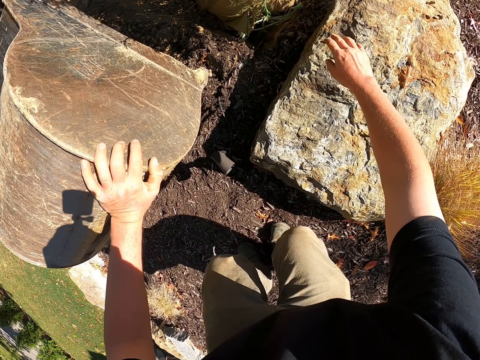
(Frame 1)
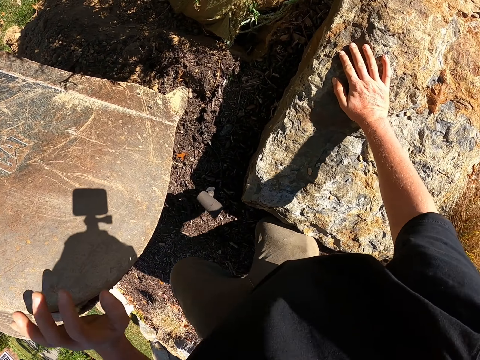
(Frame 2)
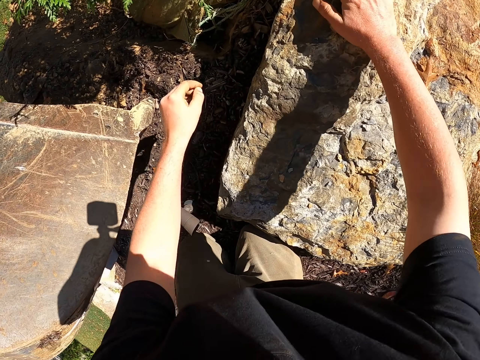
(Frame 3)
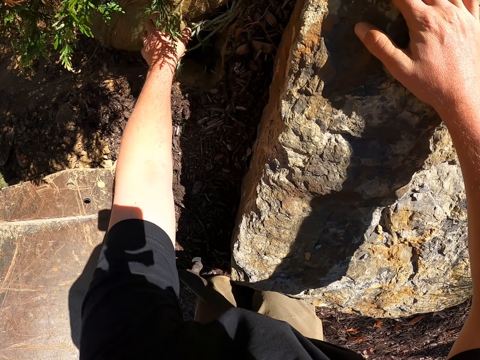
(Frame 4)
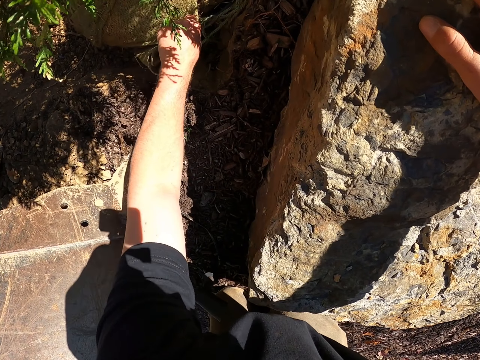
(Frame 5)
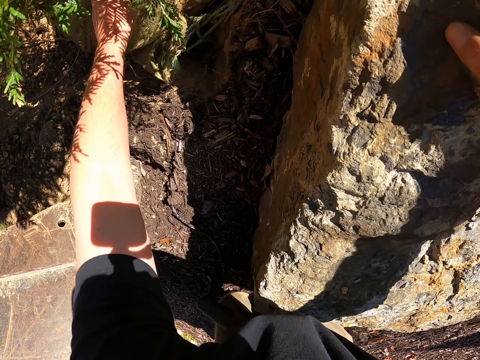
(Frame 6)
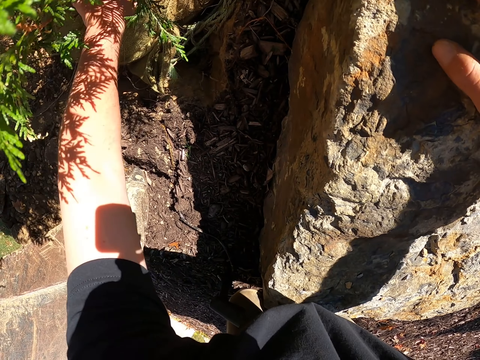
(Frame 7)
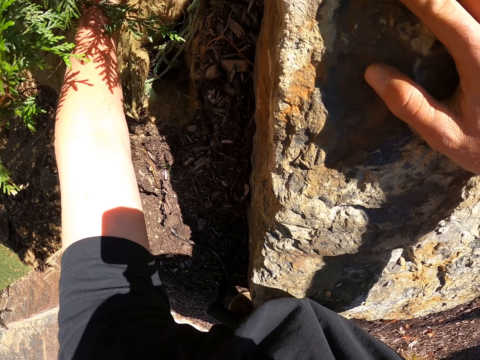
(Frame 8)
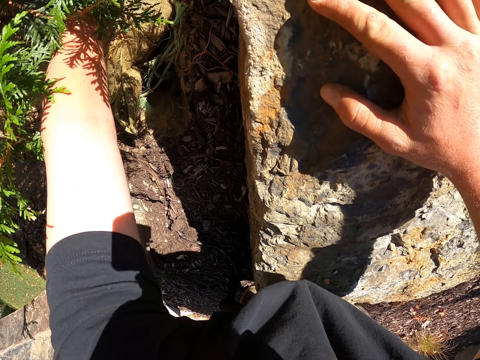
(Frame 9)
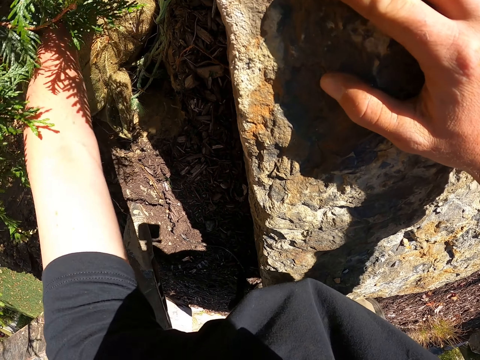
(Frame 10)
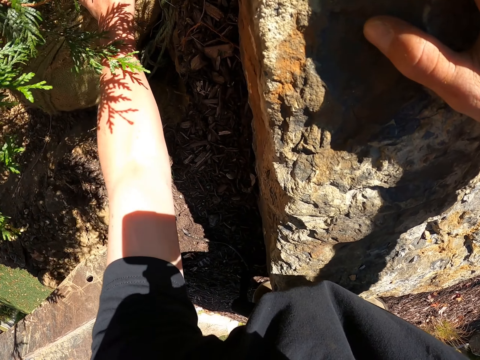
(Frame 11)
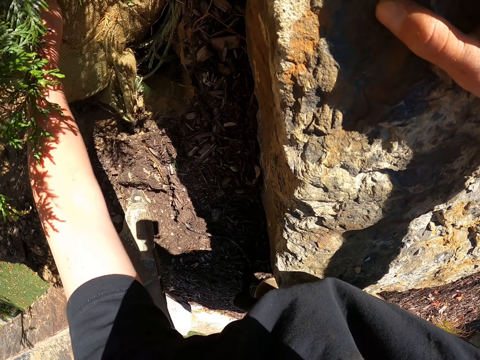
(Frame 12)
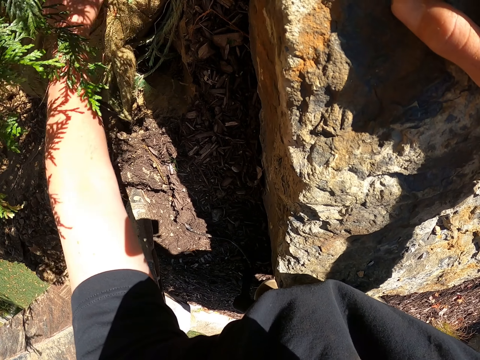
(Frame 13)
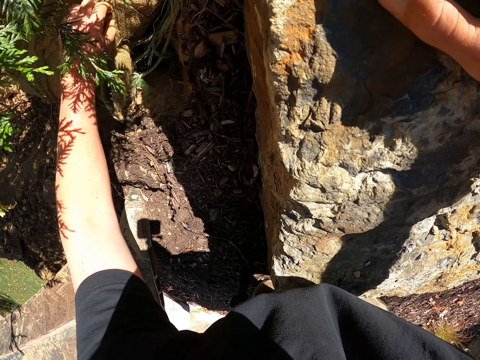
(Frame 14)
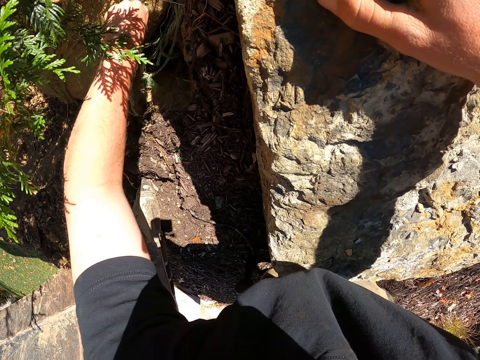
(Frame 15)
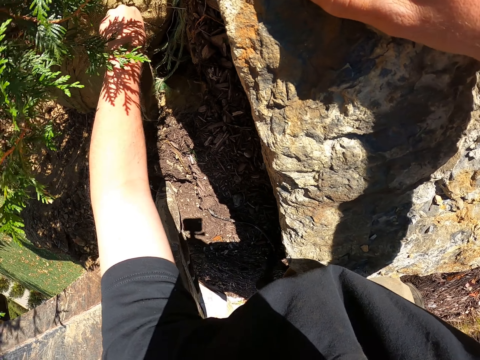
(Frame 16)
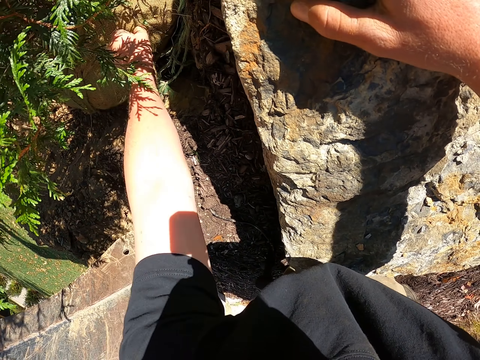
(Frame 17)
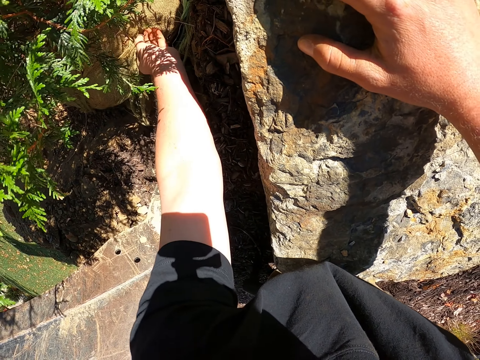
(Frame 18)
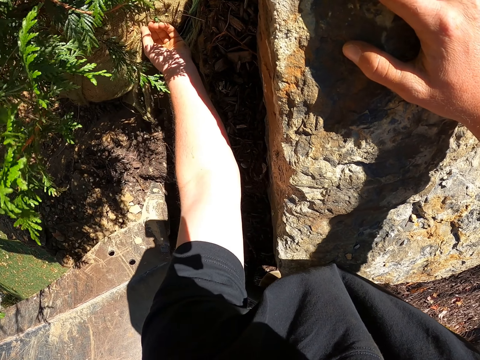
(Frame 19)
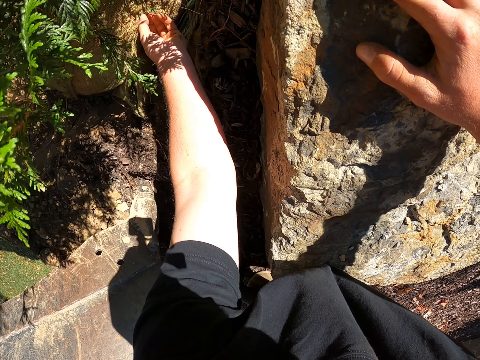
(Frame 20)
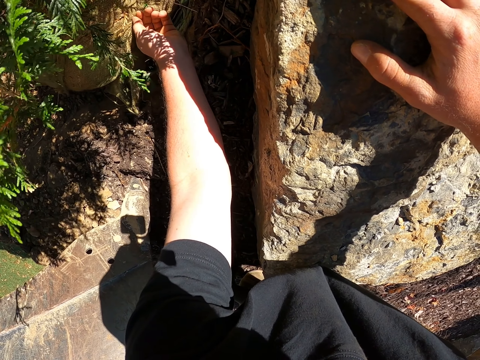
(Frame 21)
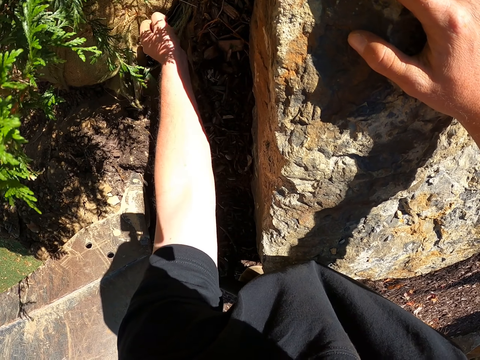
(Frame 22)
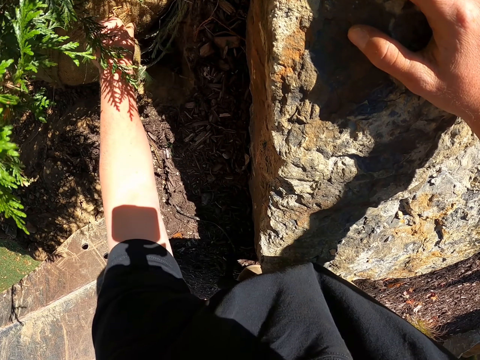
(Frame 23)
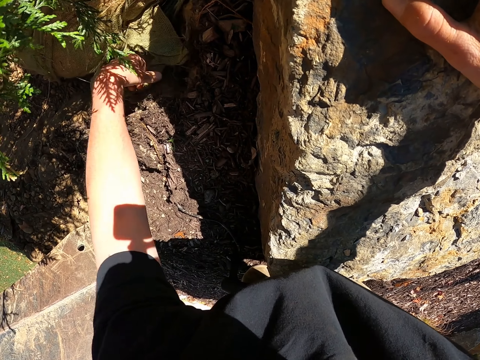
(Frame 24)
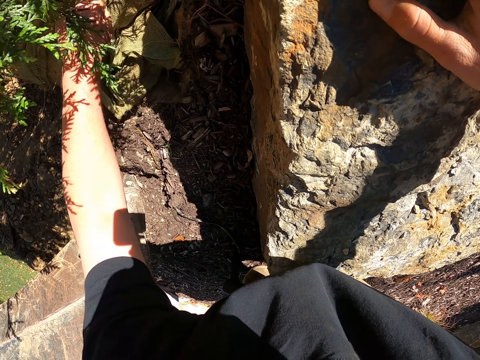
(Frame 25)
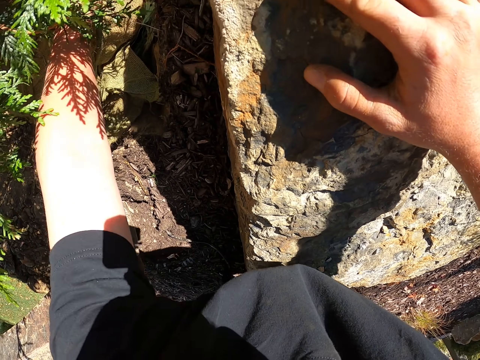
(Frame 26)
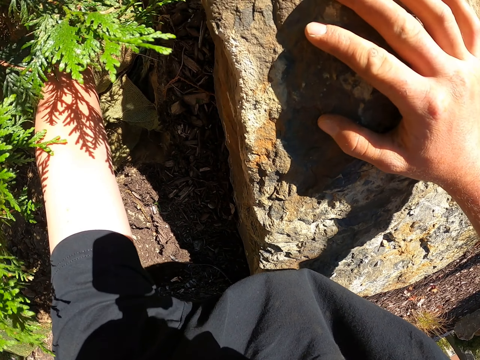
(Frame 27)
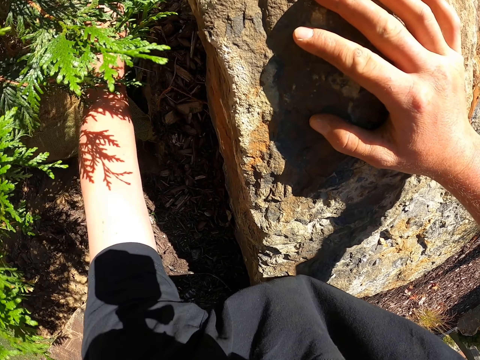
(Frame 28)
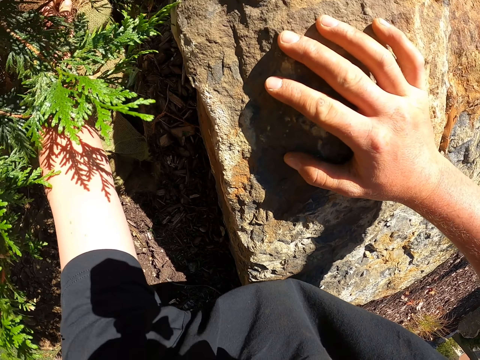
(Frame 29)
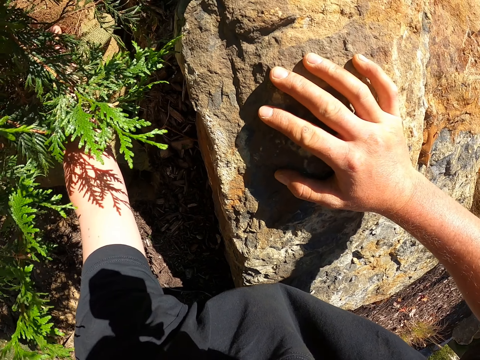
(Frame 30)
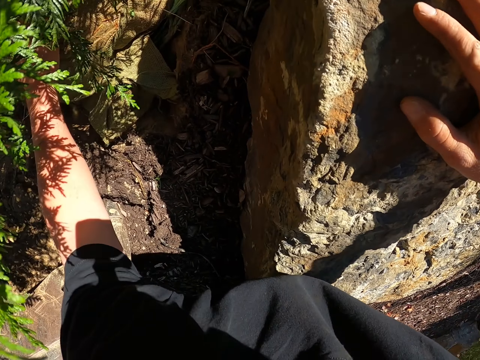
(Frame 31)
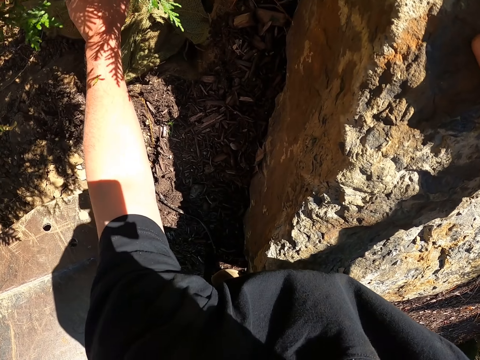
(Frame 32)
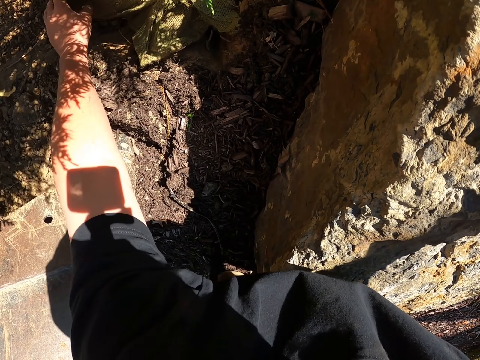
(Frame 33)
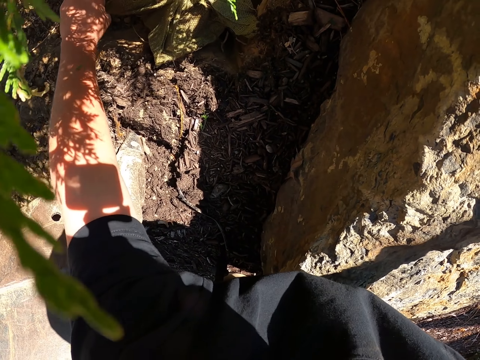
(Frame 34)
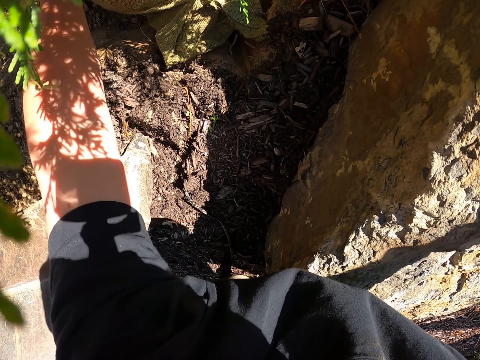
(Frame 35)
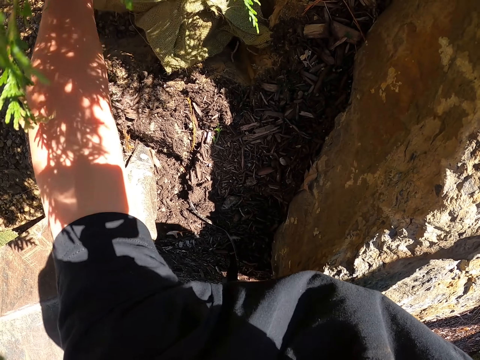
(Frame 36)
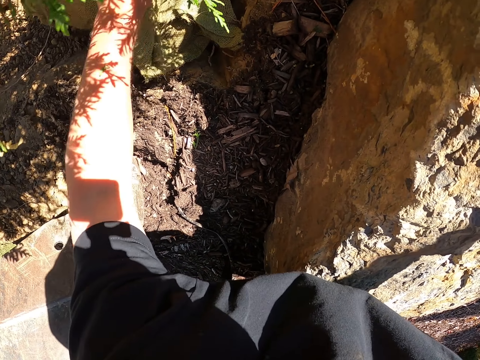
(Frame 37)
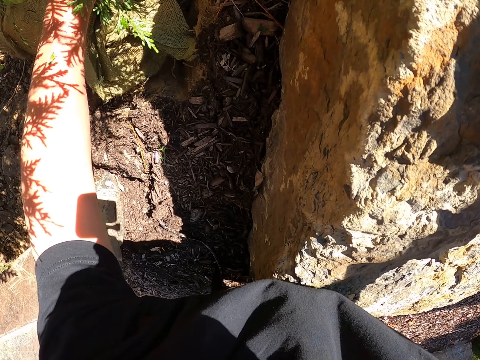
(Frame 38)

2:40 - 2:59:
The camera wearer puts a hand on the tractor. They put the hand on the stone. They kneel. They remove the hand from the tractor. They pull the sack. They move the hand on the sack on the tree. They untie the rope. They throw the thread. They remove the sack. They move the hand around the sack.

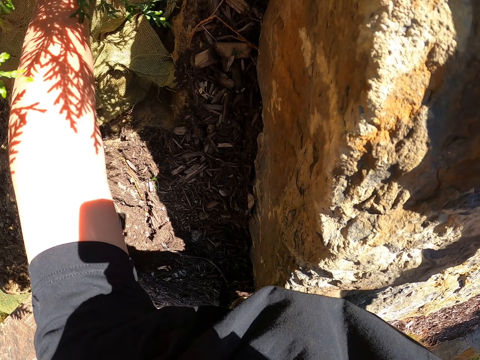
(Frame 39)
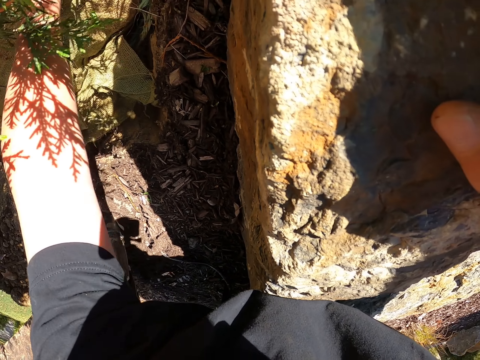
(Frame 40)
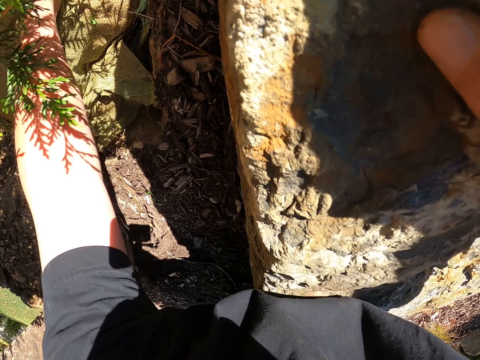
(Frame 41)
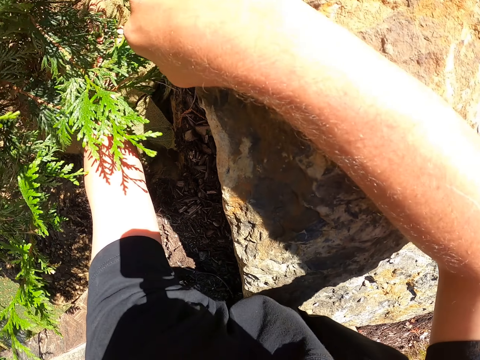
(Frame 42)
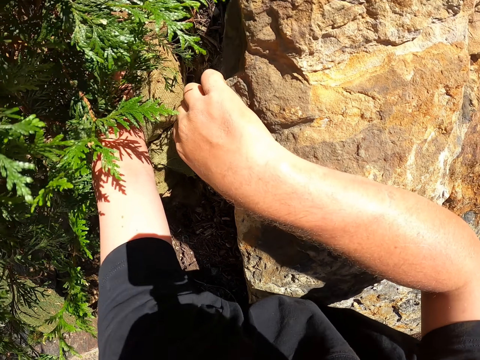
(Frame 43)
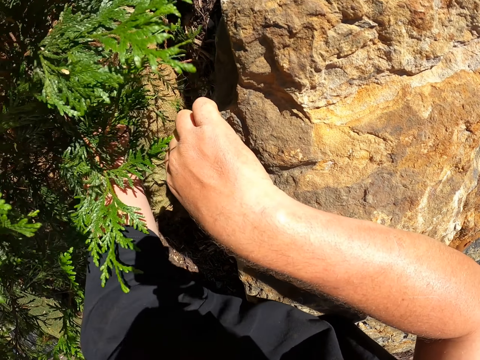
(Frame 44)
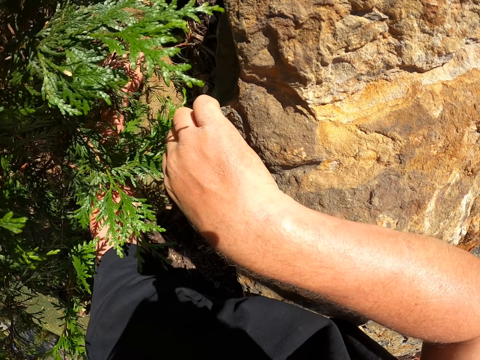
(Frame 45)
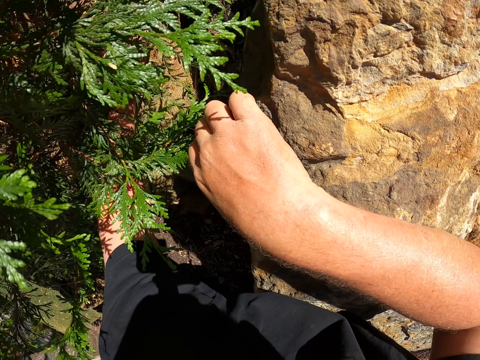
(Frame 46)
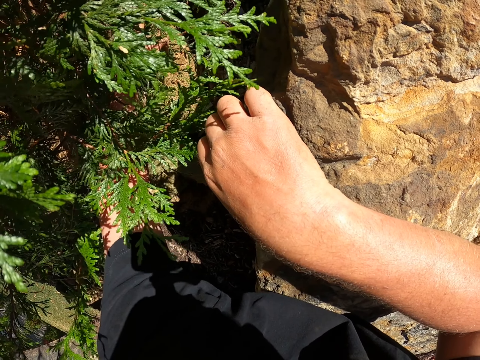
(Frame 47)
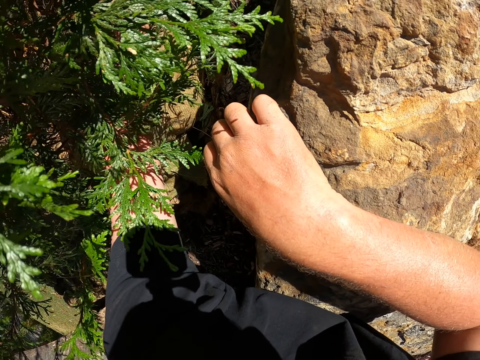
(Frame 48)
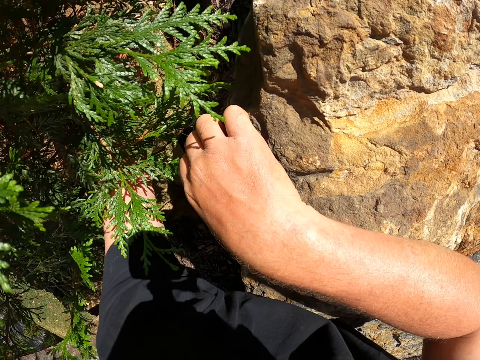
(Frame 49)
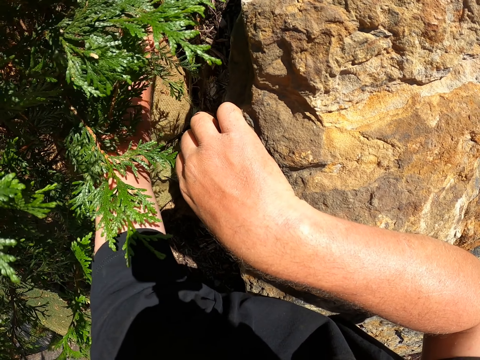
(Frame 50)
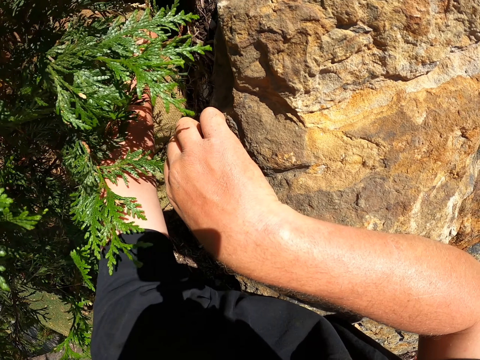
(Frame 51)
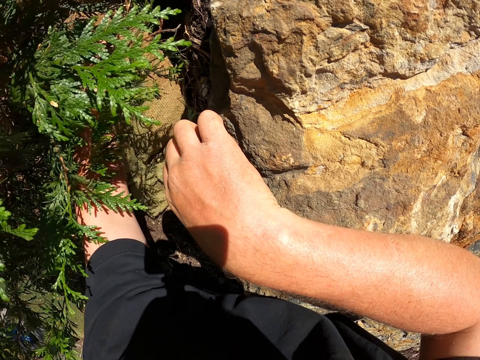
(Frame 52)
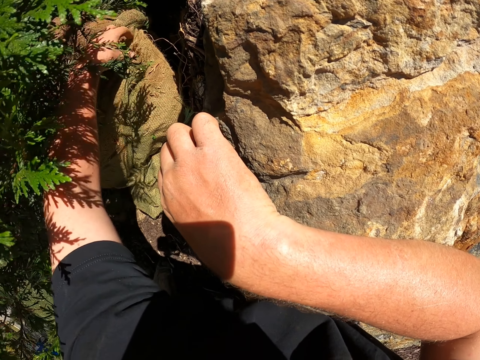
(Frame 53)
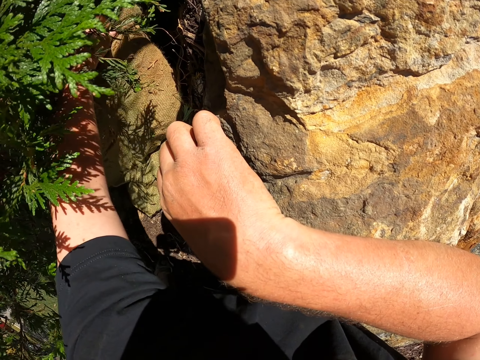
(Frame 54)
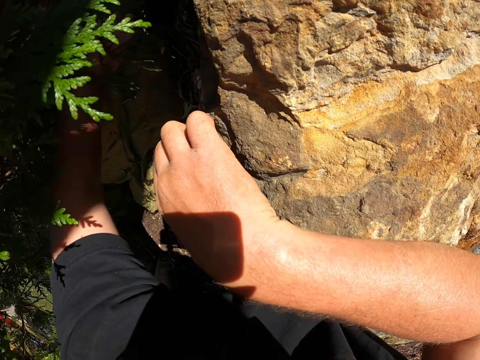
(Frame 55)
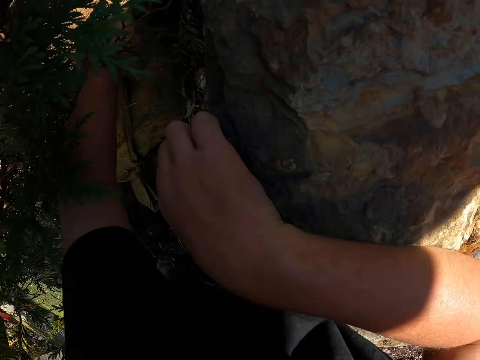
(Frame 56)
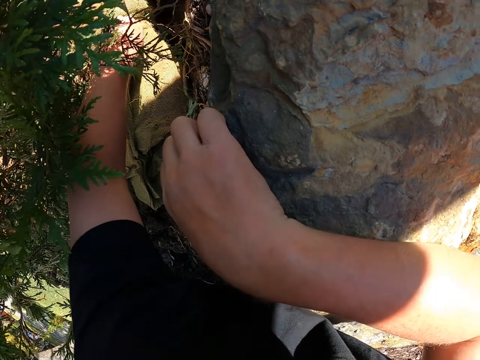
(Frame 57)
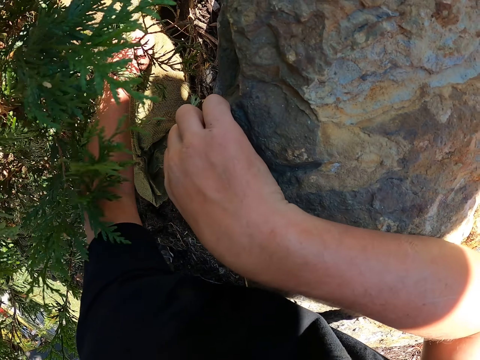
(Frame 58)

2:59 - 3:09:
The camera wearer moves the other hand.
